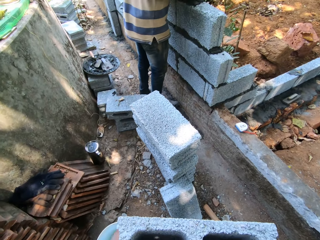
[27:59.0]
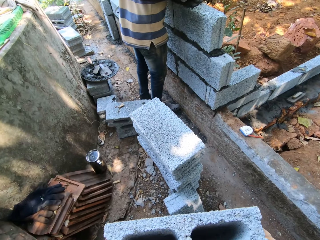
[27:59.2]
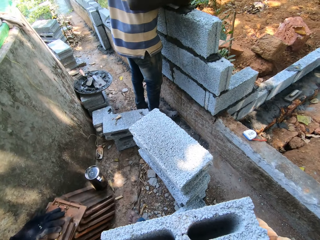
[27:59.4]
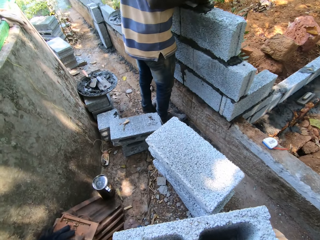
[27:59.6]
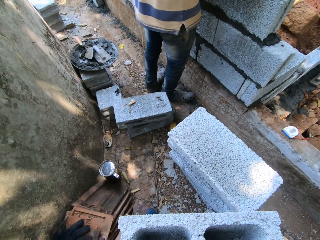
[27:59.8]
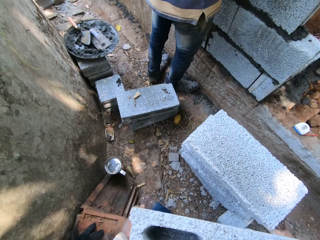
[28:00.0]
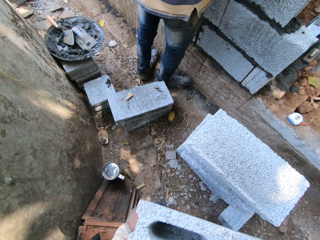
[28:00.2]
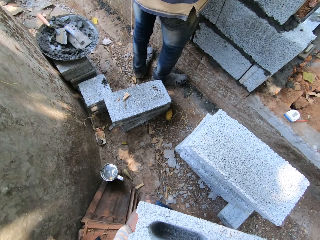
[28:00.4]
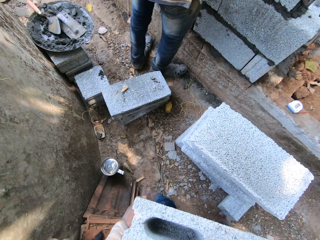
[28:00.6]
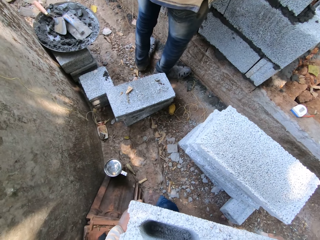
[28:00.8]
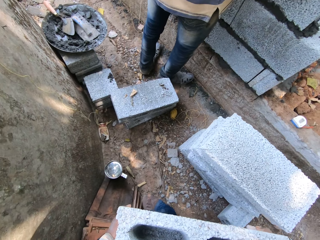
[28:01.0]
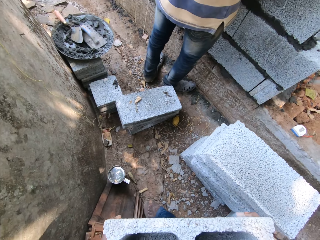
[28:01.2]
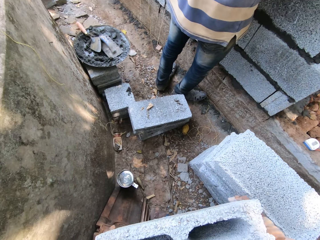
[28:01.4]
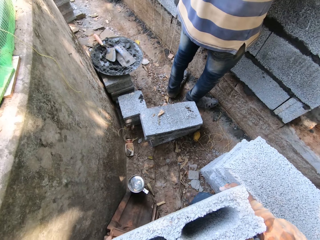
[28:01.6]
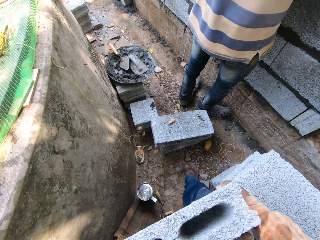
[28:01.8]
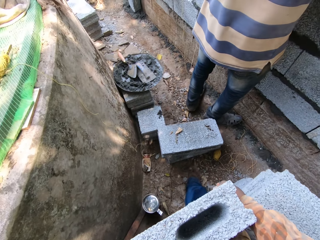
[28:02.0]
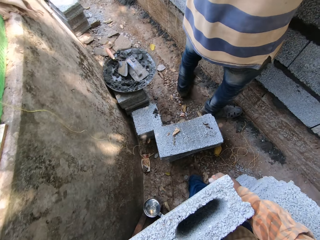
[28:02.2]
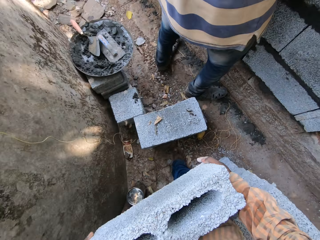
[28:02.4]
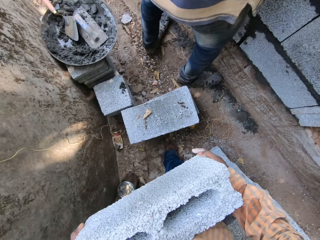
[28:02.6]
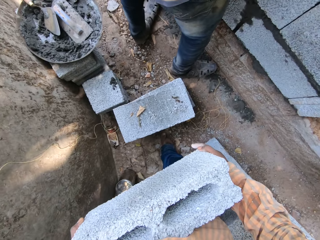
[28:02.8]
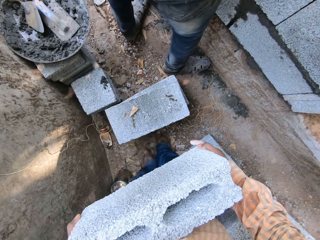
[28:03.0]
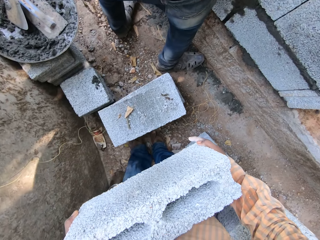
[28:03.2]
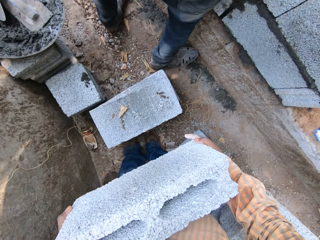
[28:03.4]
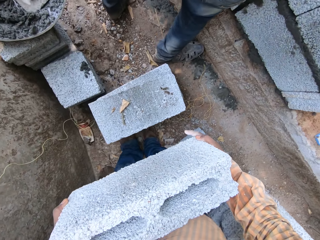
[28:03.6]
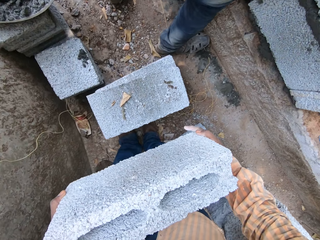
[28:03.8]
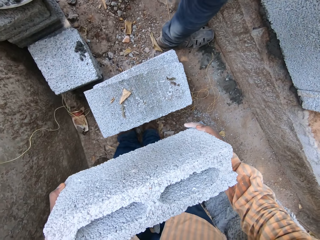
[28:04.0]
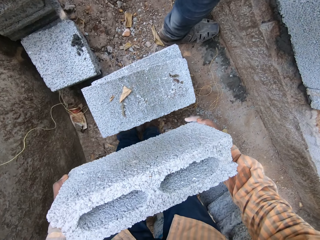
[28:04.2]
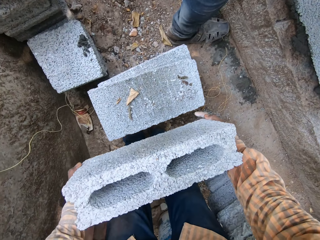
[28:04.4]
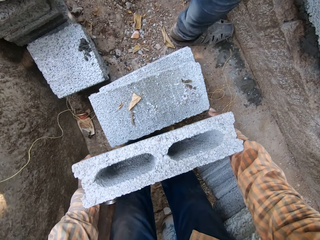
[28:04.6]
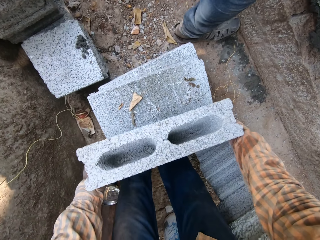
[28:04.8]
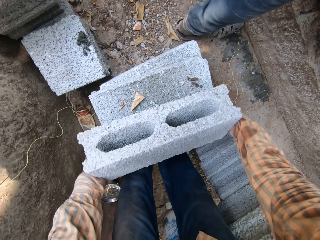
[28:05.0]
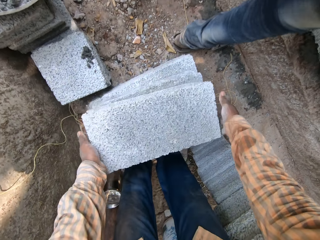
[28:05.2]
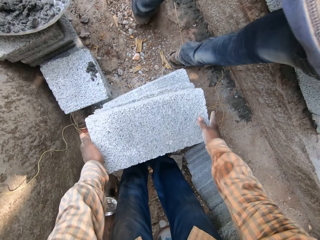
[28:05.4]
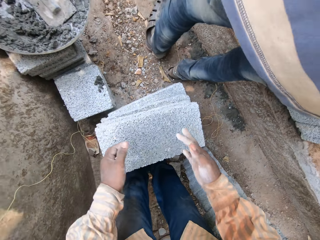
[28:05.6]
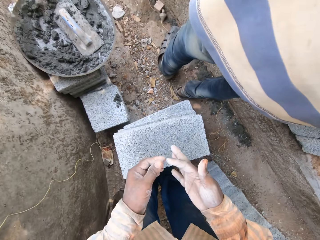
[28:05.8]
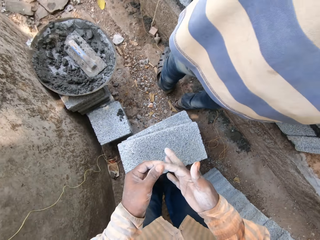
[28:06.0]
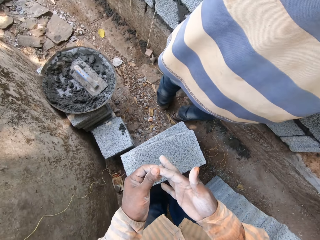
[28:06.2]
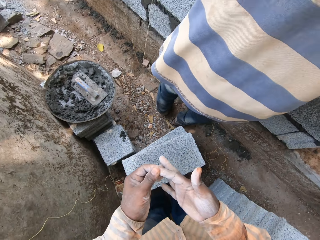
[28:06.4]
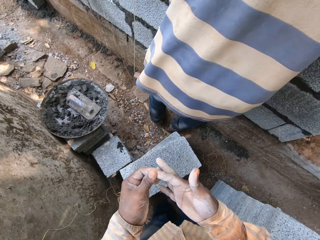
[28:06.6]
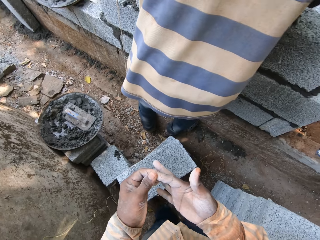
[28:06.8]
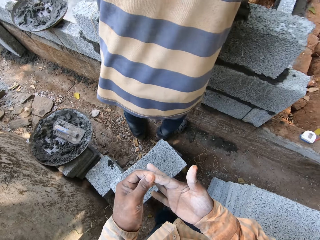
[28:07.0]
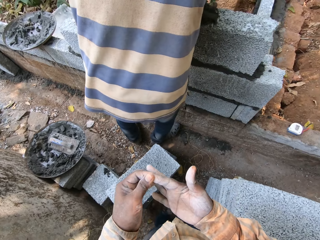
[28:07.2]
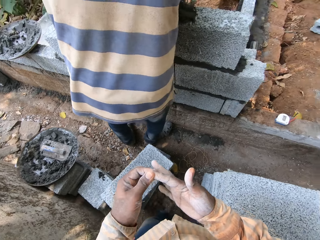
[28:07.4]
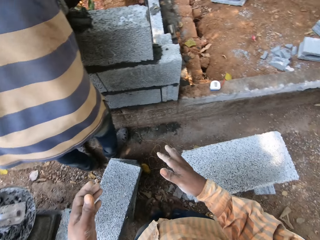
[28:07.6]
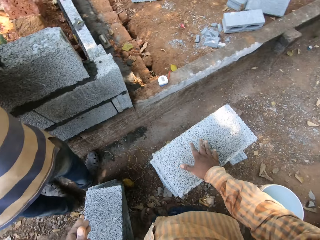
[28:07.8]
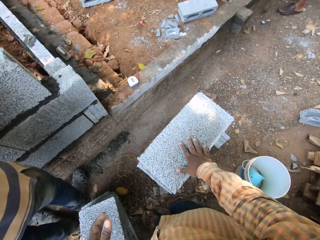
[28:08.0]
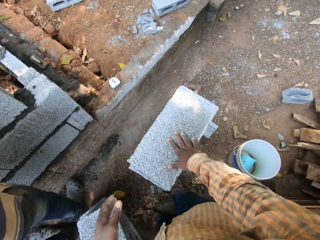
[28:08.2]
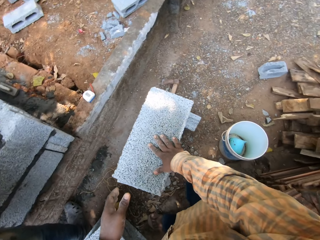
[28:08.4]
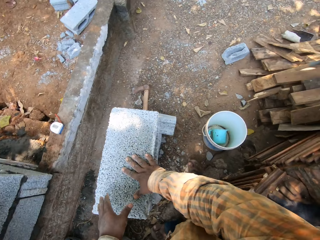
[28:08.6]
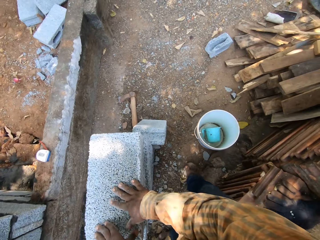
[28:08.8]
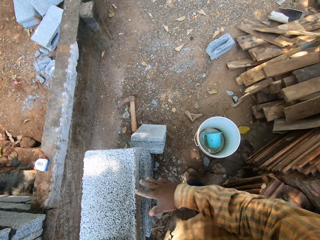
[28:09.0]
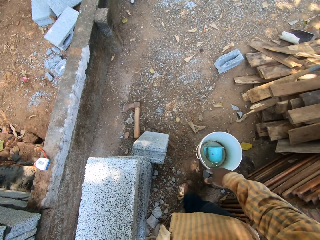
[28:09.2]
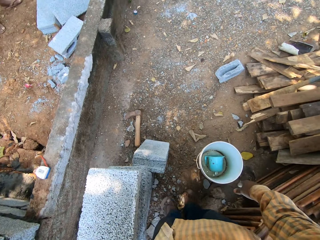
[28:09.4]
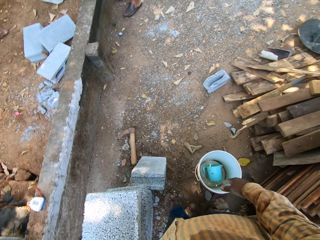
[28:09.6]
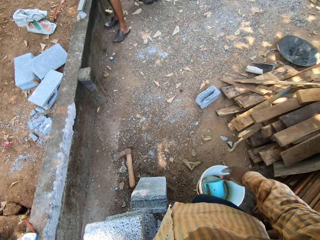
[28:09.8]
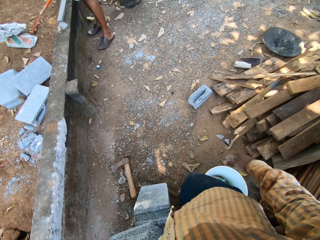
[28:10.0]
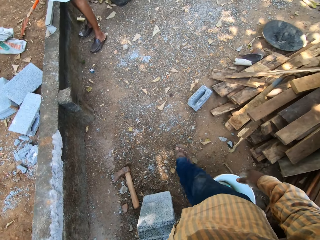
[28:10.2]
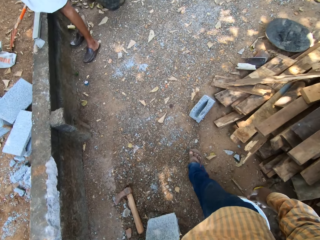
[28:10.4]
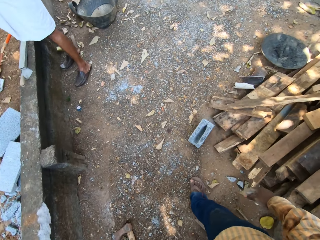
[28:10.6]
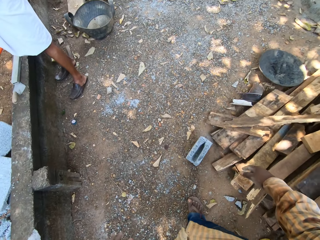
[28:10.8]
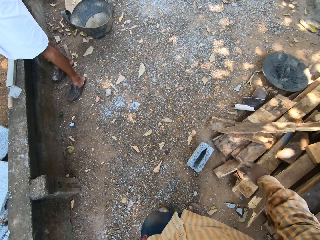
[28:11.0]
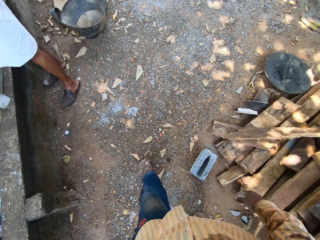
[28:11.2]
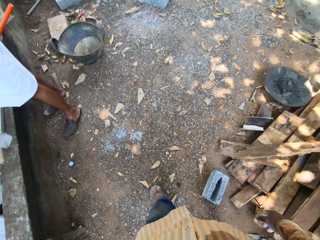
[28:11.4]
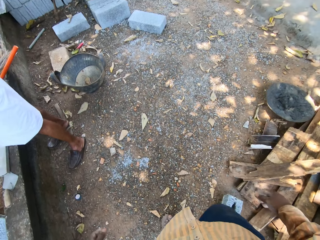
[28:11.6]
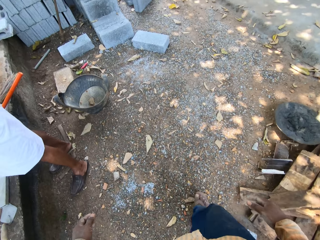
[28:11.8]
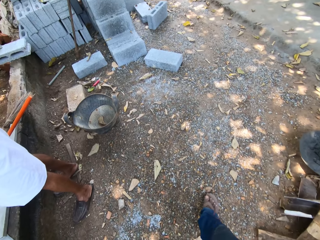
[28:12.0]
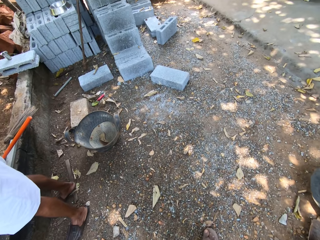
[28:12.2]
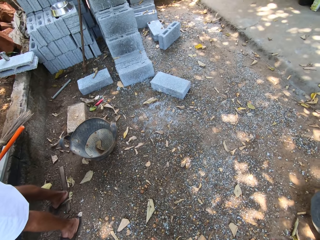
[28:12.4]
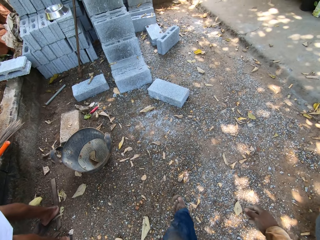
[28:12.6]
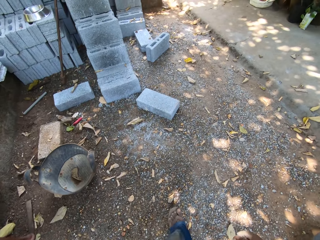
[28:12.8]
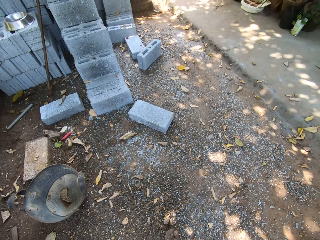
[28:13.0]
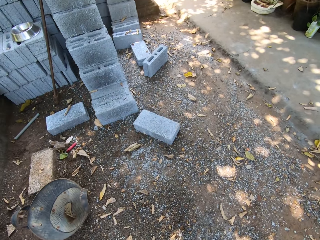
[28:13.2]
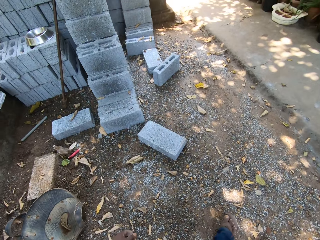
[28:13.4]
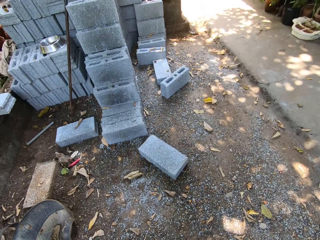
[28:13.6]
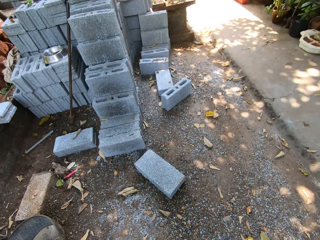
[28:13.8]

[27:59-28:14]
The camera wearer drops the brick on the stack of bricks on the ground with both hands. He touches his right hand with his left hand. He holds a finger. He walks around in the construction area.

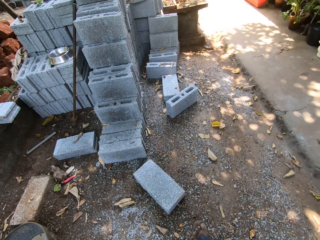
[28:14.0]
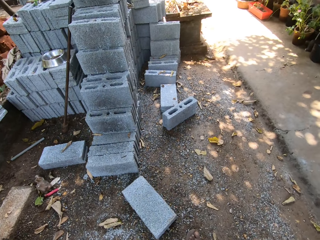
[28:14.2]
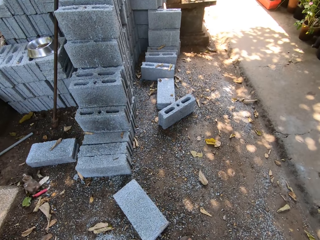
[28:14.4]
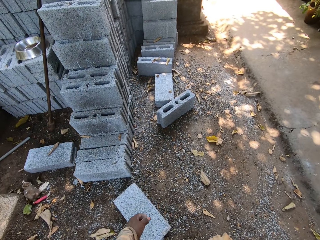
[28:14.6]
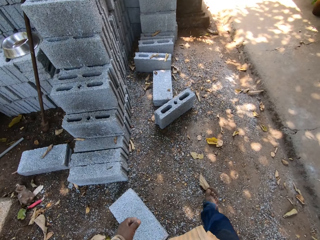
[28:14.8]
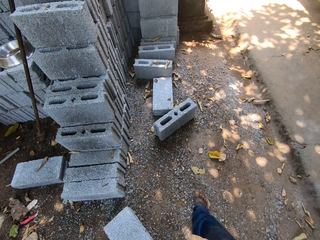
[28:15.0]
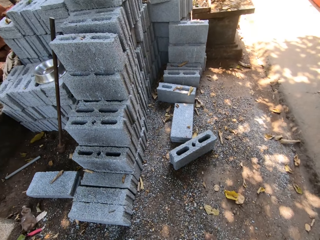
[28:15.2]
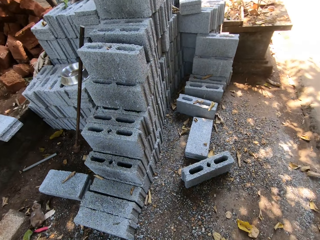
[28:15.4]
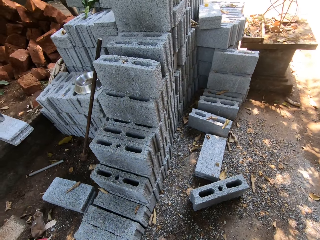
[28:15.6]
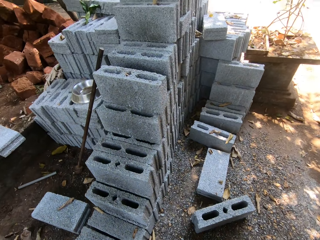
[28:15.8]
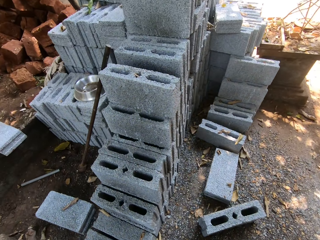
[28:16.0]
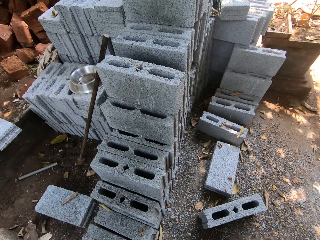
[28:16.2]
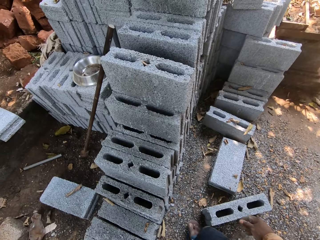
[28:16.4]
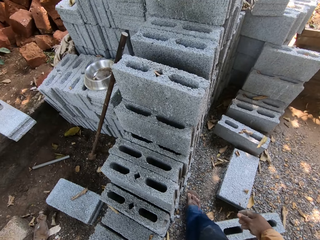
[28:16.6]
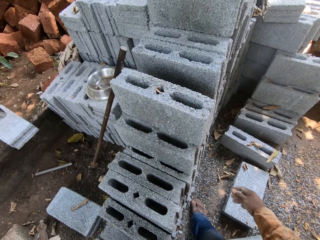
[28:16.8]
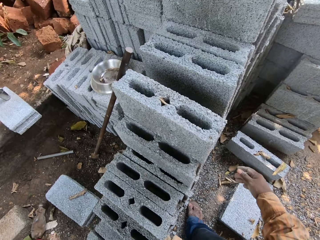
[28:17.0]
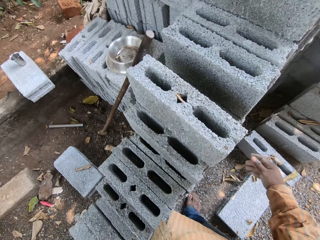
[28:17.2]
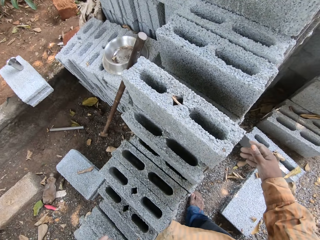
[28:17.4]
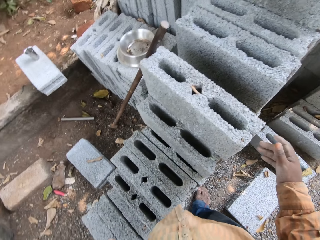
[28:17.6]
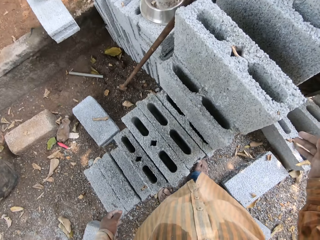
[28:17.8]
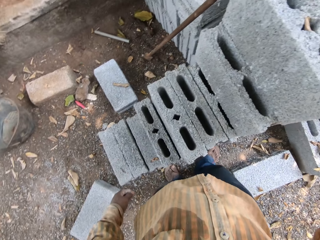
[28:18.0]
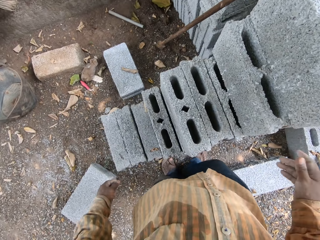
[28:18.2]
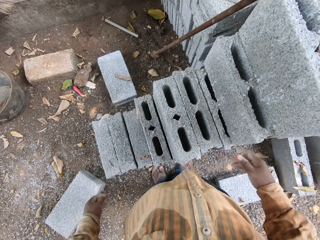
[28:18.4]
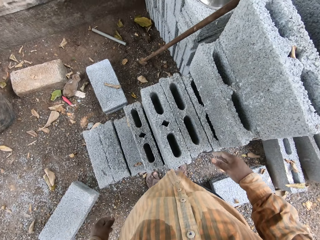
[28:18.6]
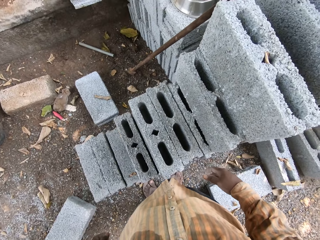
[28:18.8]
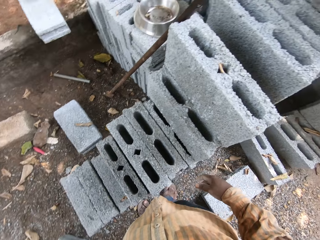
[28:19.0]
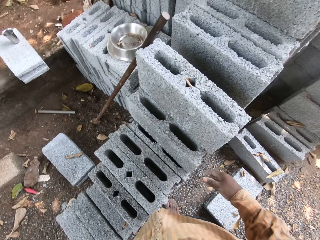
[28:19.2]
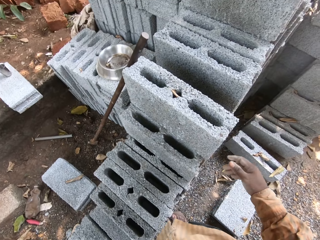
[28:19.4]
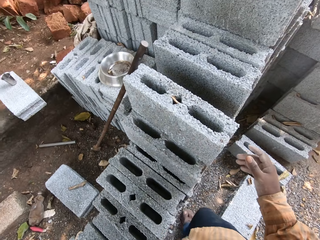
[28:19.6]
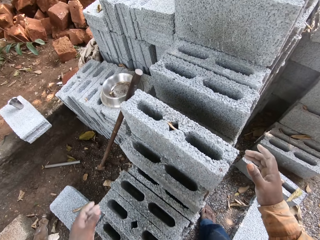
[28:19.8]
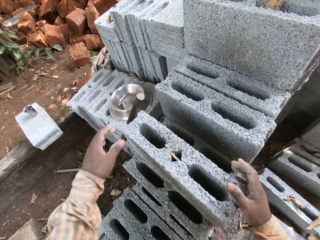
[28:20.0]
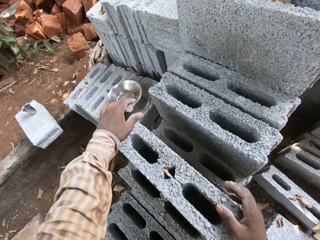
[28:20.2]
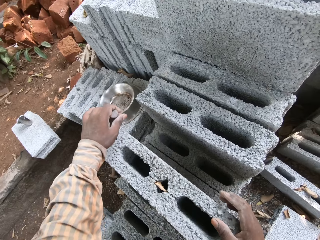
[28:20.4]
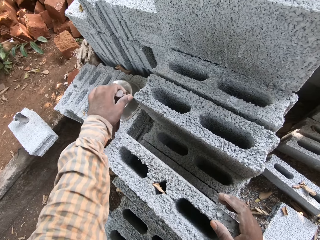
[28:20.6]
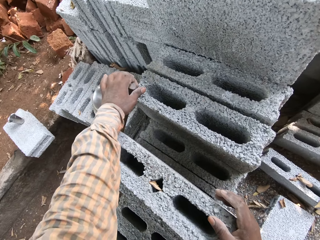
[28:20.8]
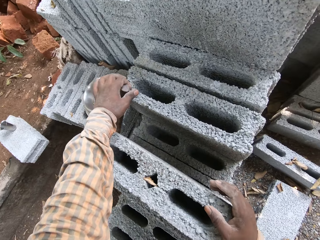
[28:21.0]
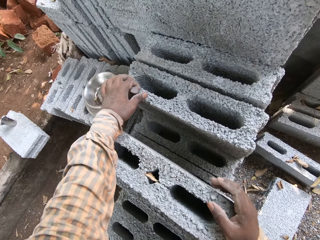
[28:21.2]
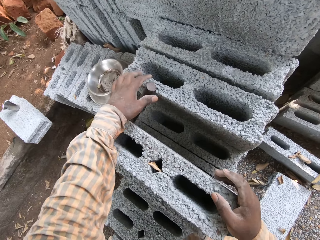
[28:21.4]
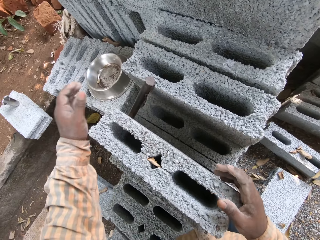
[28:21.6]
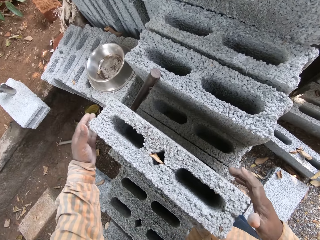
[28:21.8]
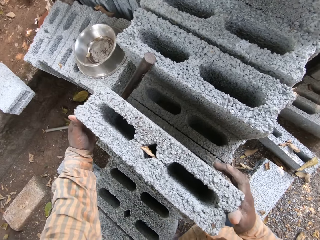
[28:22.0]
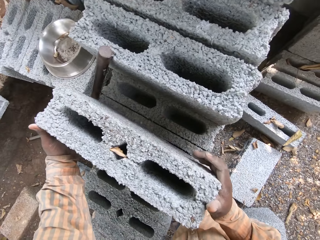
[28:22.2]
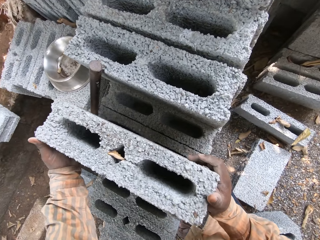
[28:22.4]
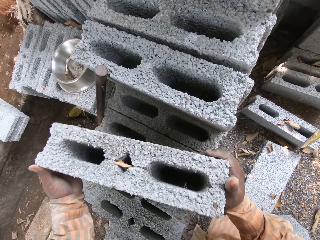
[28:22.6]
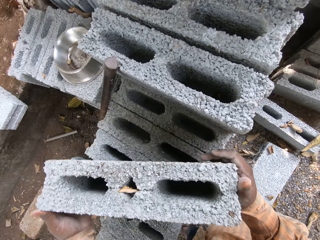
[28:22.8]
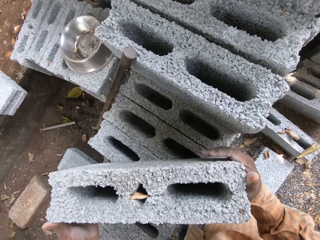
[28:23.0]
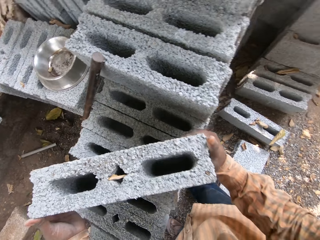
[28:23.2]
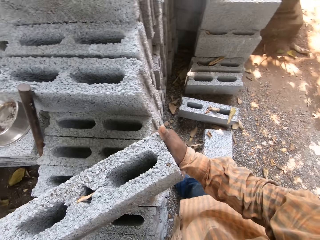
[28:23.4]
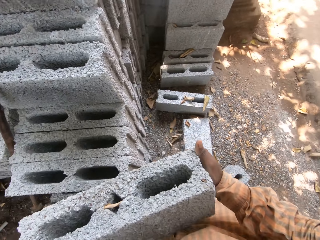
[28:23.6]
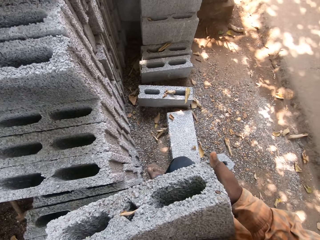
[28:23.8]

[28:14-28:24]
The camera wearer looks around the hollow blocks. He moves a rod on the ground with his left hand. He adjusts a metal bar. He picks a brick on the stack of bricks on the ground with both hands.
